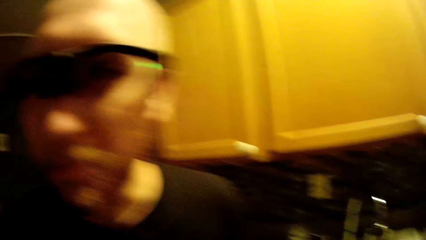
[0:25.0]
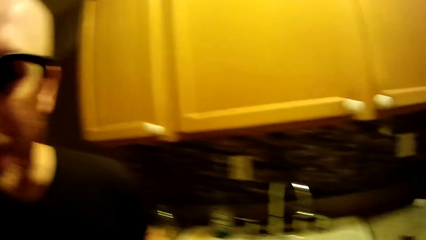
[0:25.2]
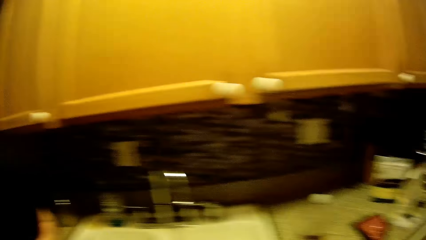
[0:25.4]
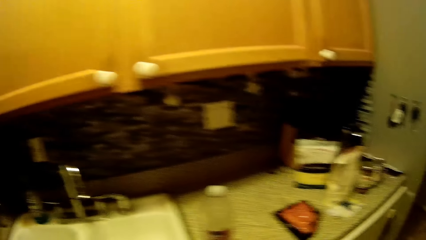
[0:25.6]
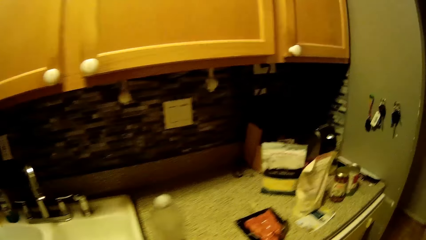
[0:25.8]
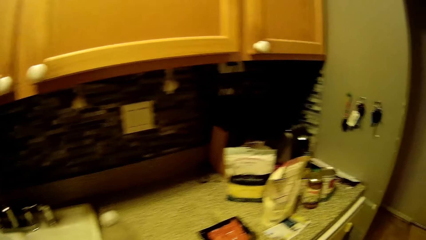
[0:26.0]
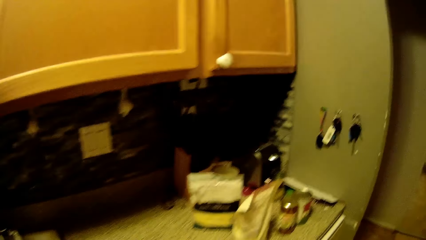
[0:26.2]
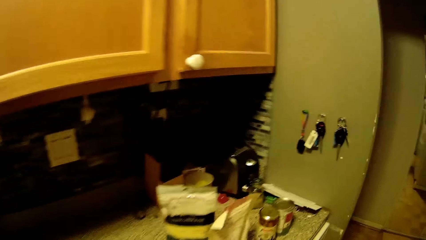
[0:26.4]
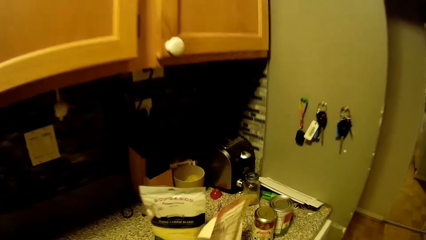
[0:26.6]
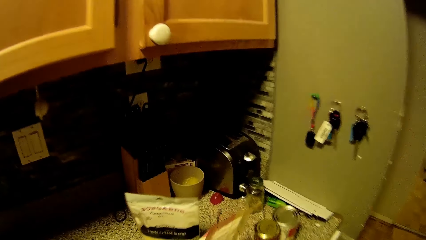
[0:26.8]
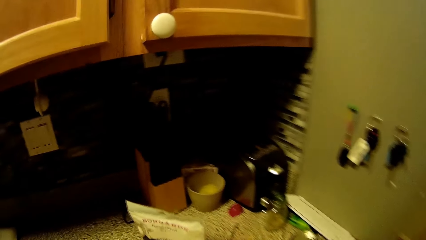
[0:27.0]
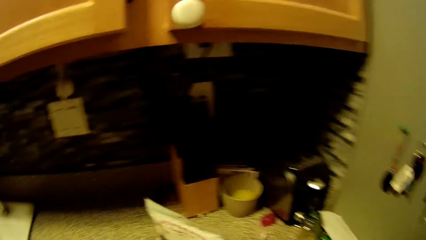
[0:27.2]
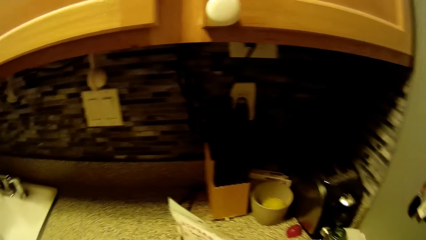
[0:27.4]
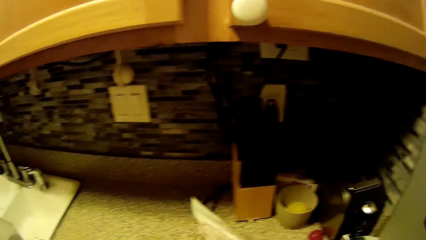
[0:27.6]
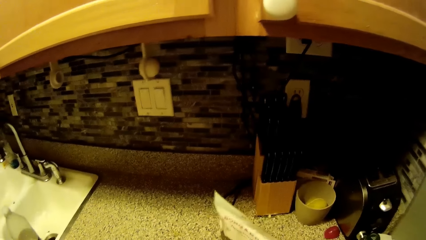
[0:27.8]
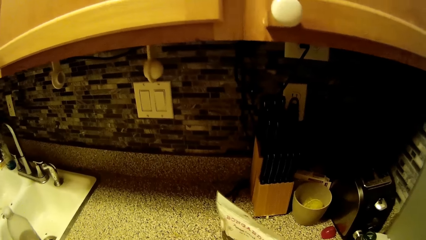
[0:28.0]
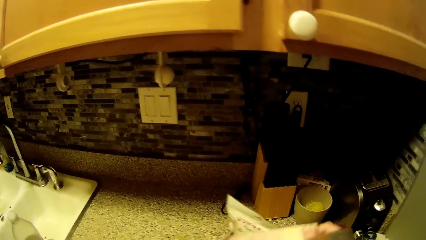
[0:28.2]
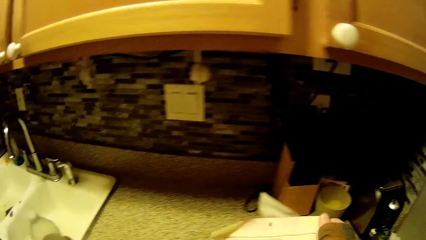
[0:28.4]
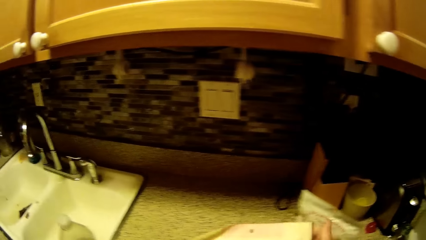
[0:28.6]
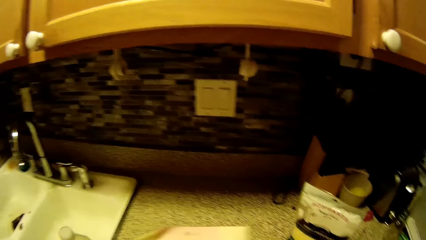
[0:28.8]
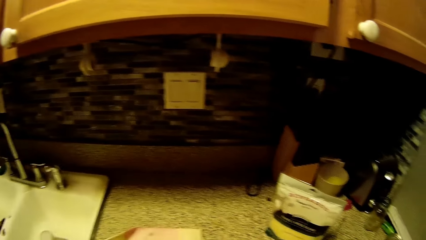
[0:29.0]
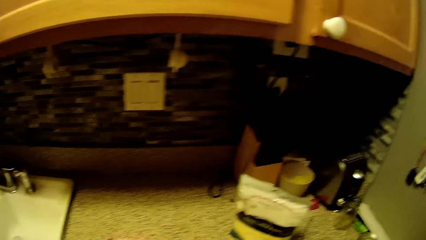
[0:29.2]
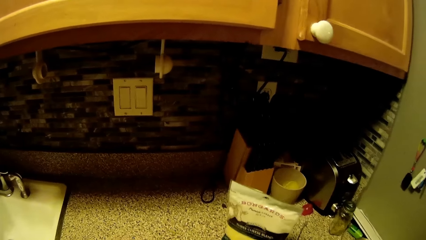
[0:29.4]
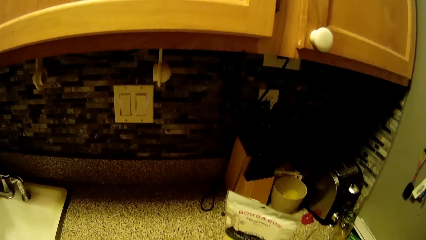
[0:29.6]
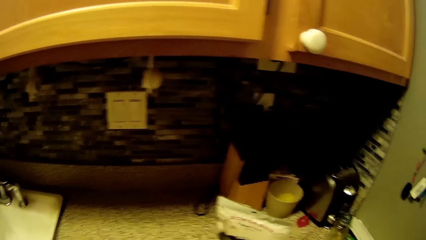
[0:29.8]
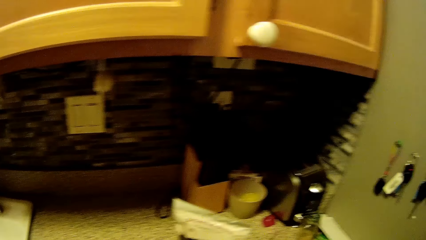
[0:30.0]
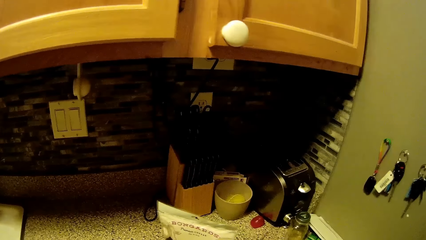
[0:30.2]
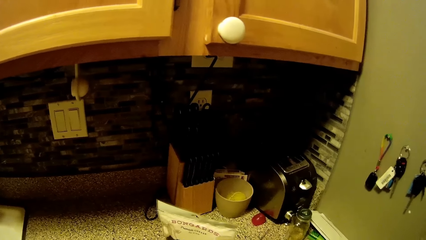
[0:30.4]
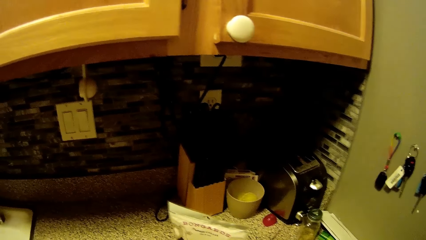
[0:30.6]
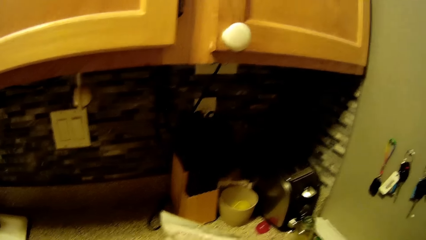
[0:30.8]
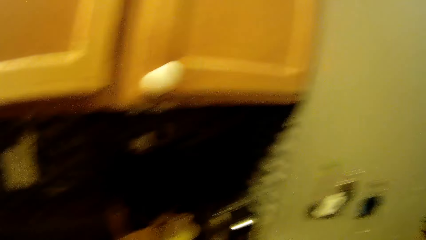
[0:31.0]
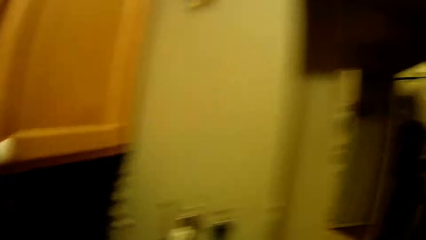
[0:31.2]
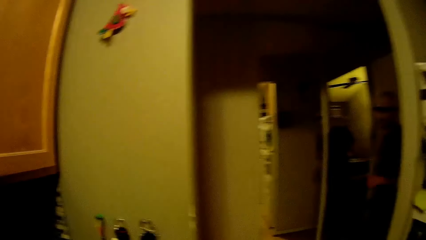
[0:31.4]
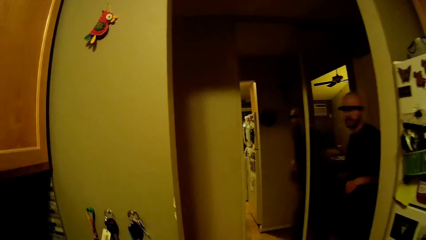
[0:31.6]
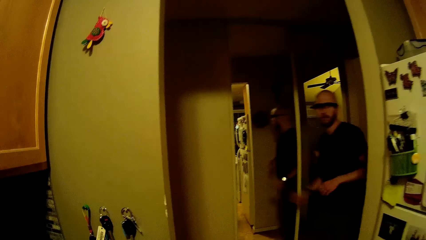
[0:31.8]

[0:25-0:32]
The camera wearer picks up a food pouch from the table. They talk with a man.

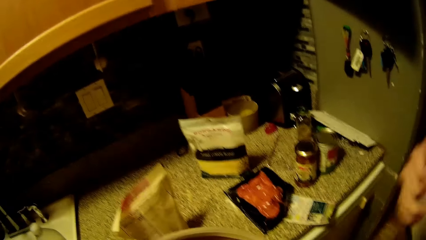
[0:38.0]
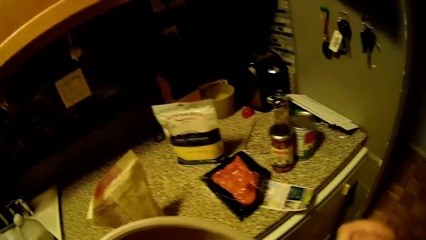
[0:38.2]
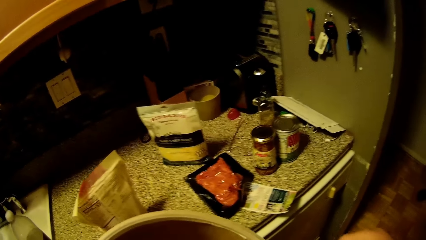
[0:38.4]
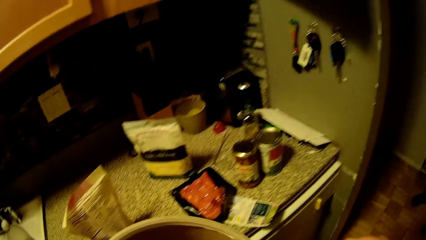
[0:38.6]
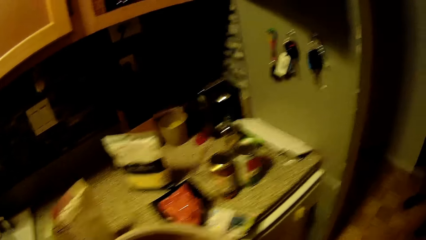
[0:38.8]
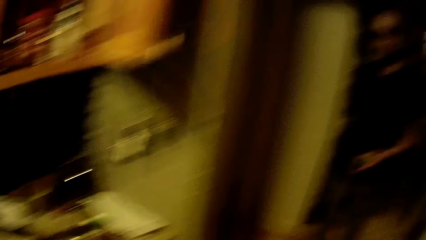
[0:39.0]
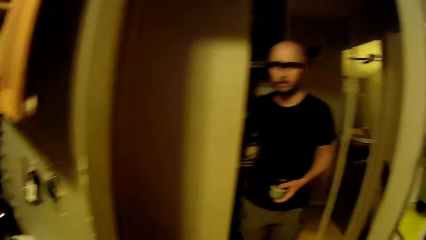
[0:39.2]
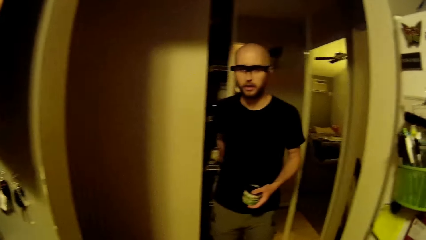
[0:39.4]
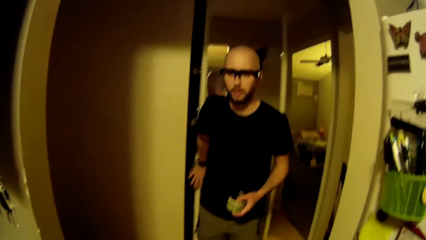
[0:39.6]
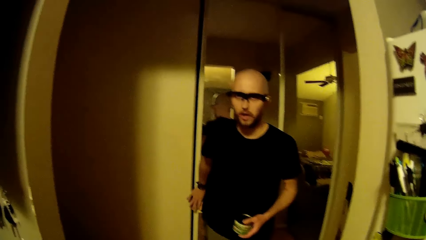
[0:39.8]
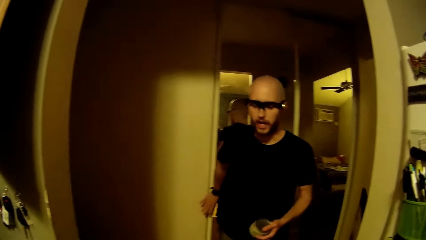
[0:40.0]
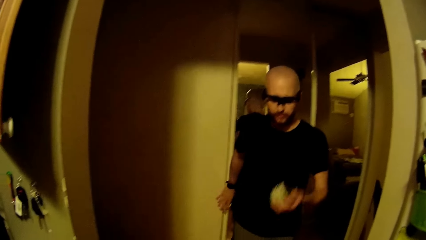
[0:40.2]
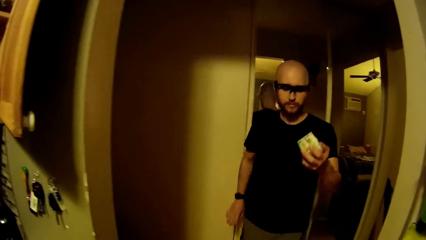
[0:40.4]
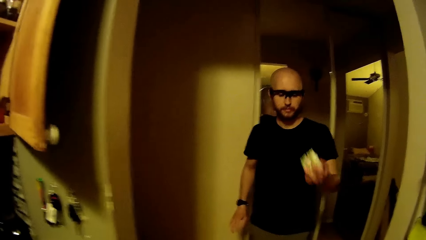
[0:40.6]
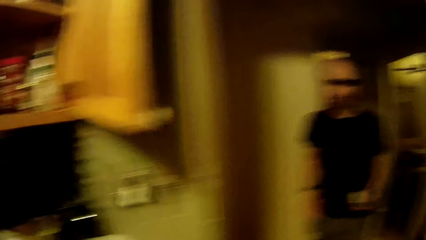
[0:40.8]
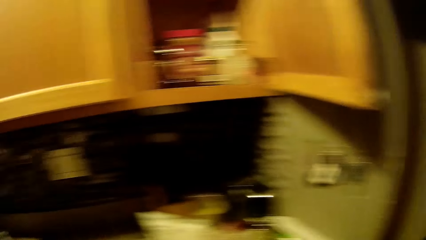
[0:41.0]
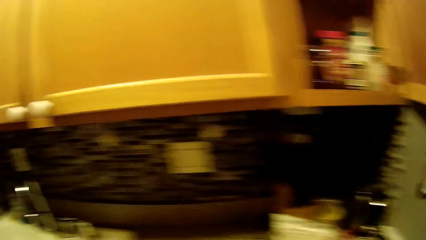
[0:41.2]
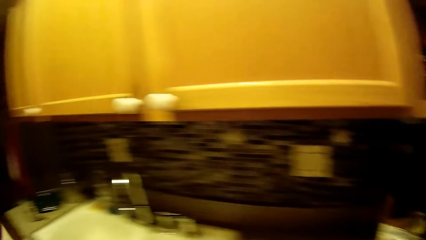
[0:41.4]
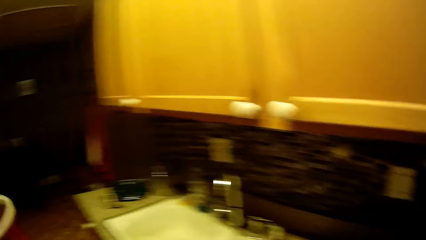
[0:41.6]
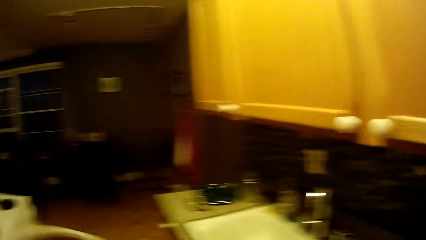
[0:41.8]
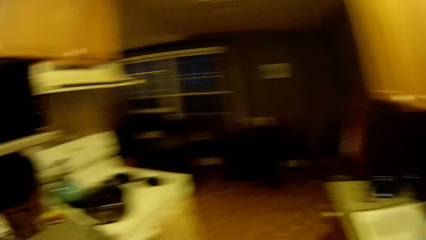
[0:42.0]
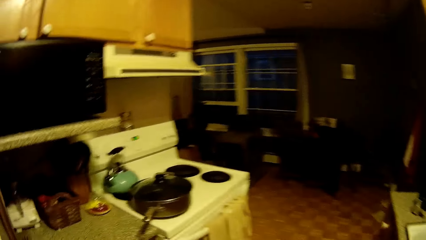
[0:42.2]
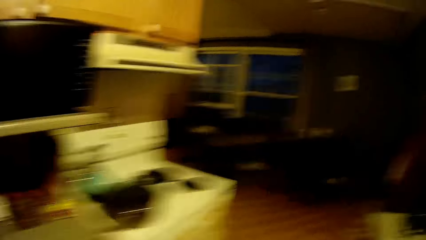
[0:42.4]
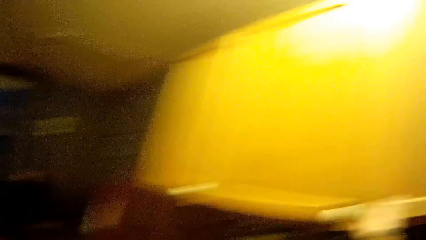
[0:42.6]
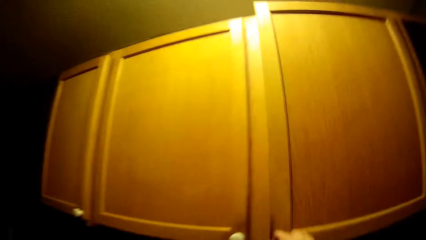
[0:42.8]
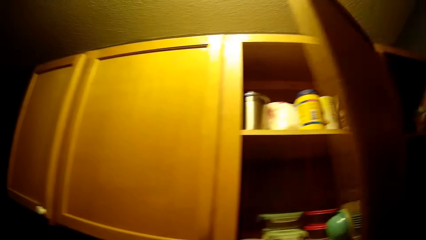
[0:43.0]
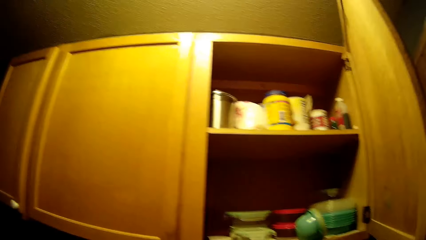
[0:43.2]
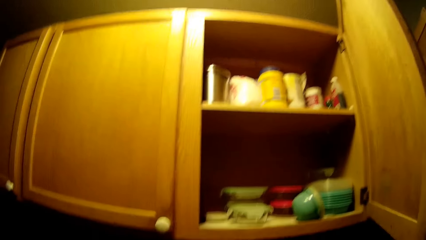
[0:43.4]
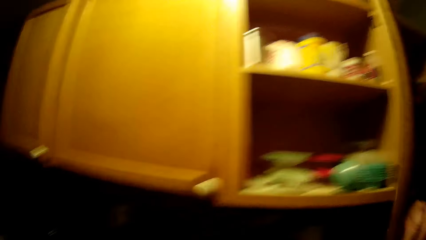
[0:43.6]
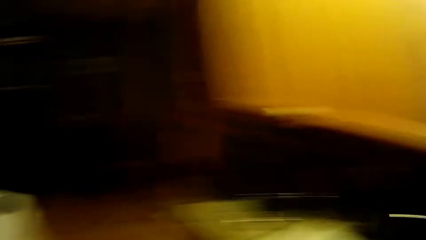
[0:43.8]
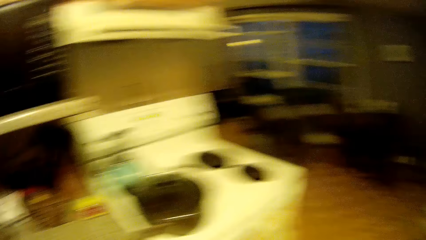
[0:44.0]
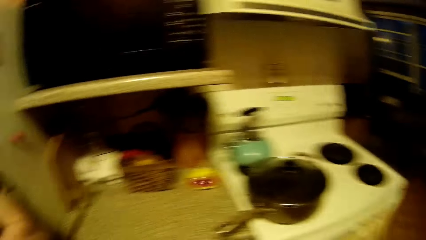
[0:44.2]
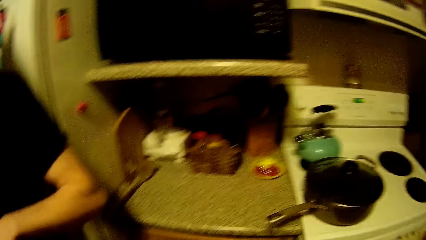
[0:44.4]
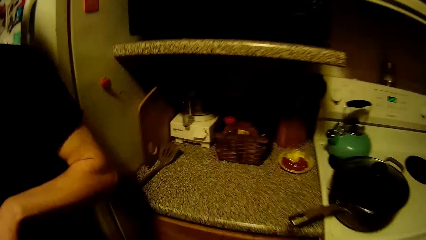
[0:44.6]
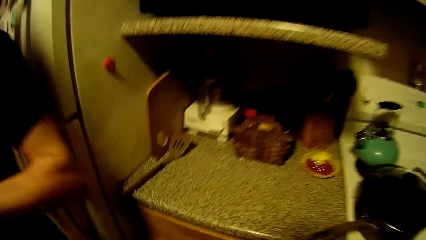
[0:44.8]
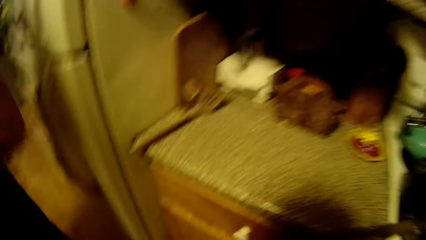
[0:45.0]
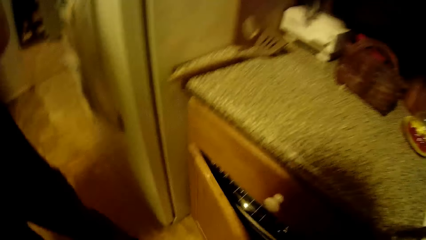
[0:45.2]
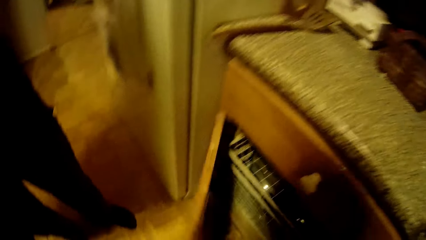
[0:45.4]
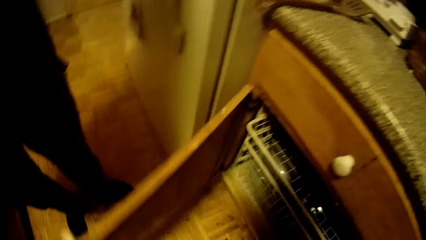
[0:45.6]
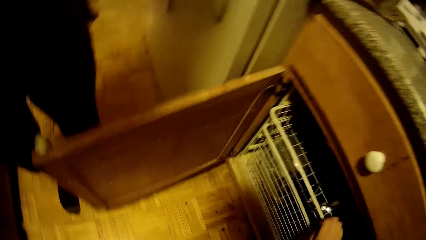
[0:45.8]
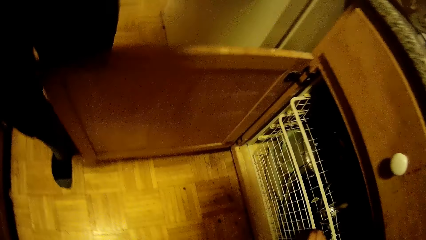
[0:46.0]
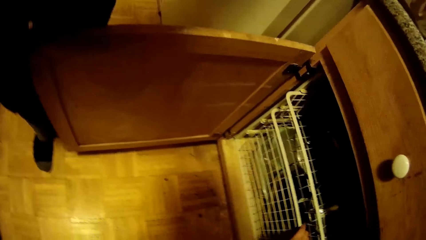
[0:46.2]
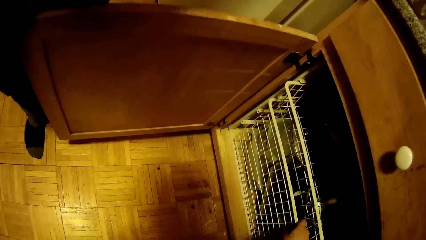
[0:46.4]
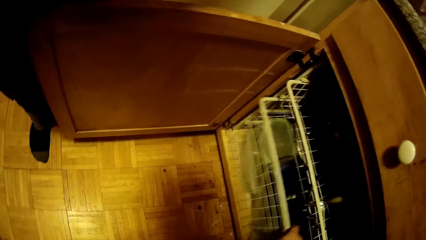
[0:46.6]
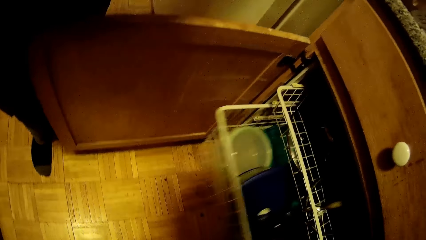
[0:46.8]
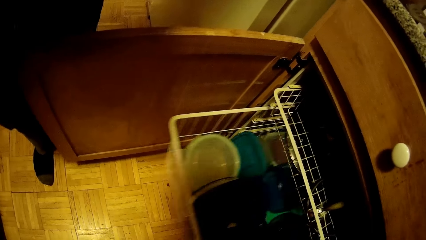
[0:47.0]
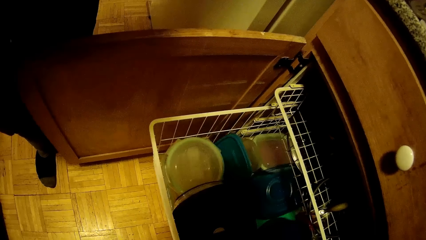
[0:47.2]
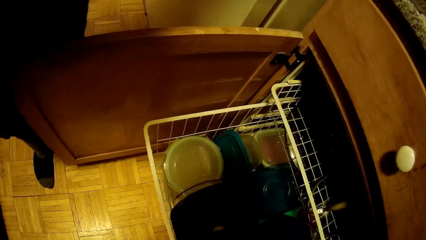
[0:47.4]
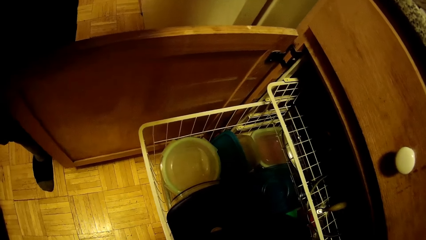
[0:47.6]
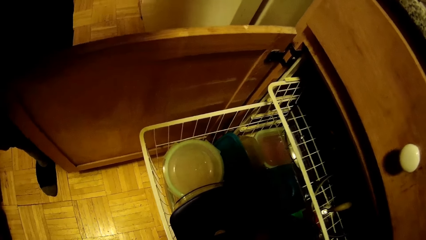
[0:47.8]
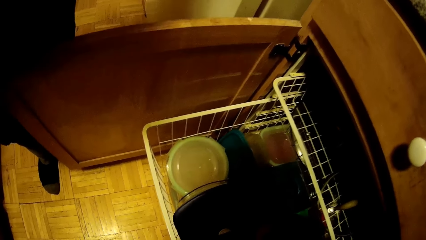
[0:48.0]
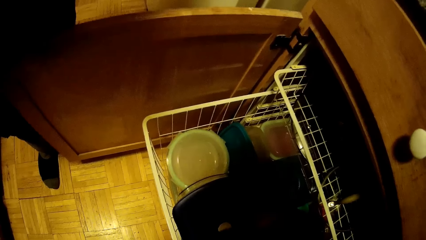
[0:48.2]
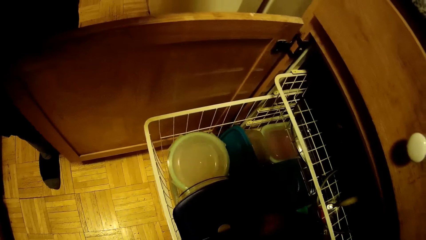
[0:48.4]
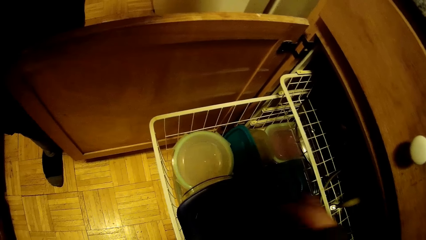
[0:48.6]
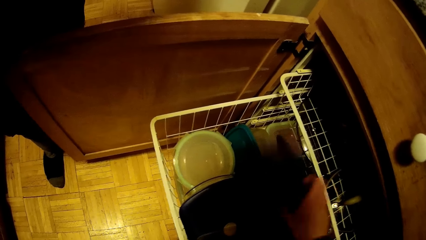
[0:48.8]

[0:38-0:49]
The camera wearer talks with a man. The man closes a closet door and holds a container with his left hand. The camera wearer turns around. She opens a cupboard with her right hand. She closes the door. She opens a cupboard or dishwasher door with her left hand. She pulls out the drawer or dish rack with her left hand. She picks up a lid from the dish rack.
